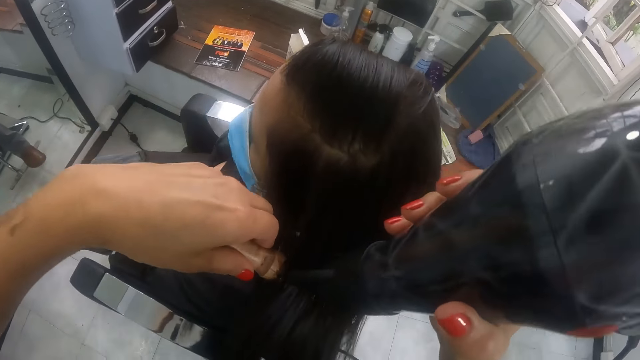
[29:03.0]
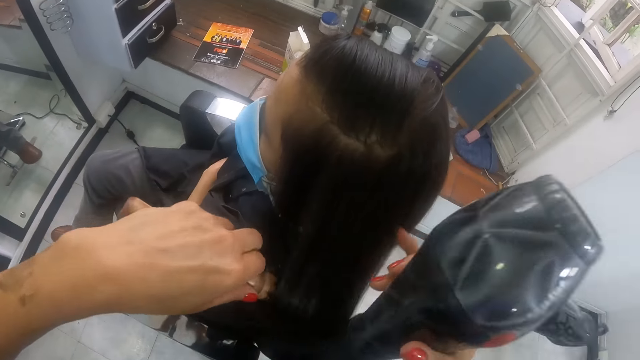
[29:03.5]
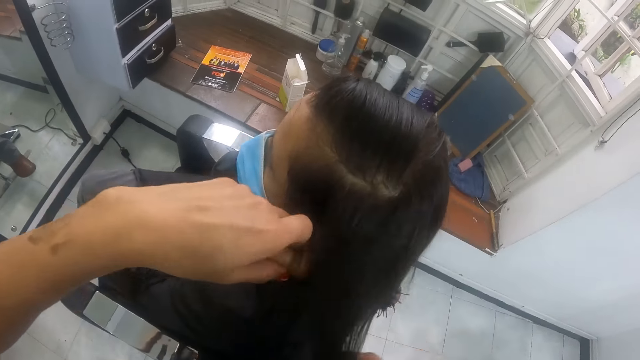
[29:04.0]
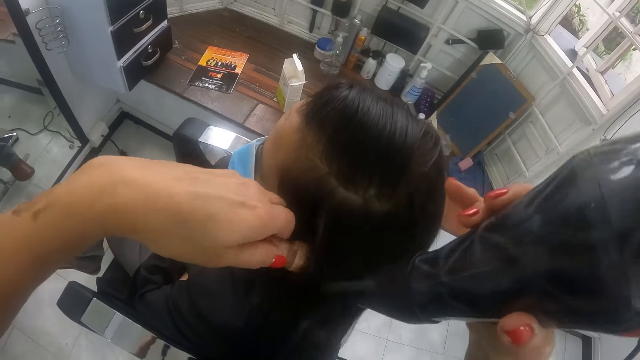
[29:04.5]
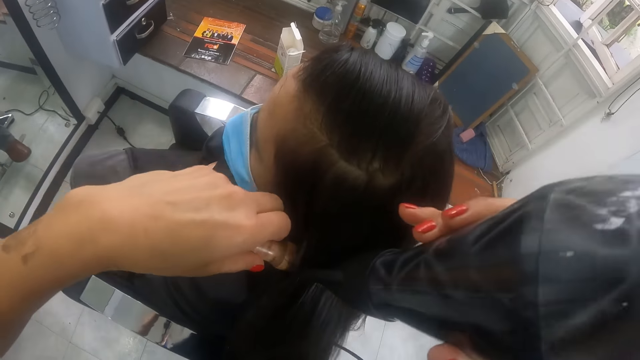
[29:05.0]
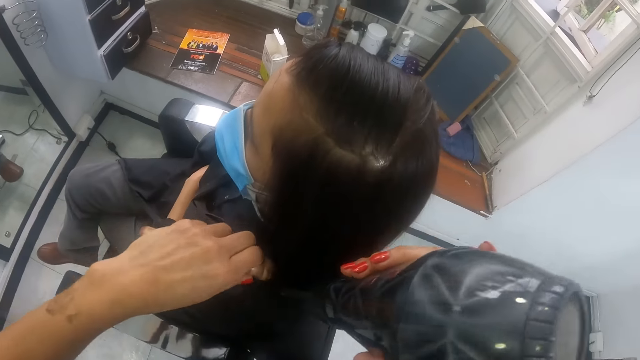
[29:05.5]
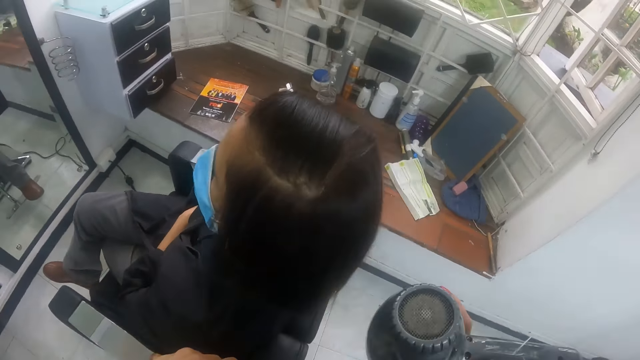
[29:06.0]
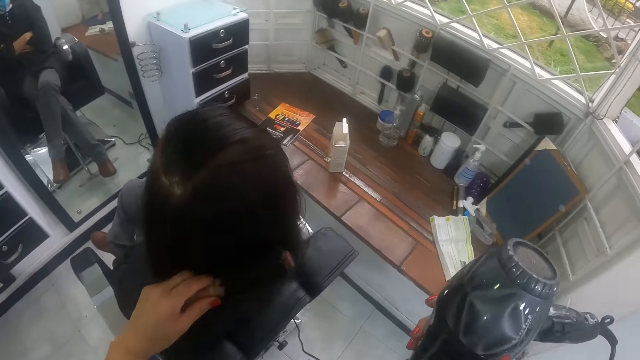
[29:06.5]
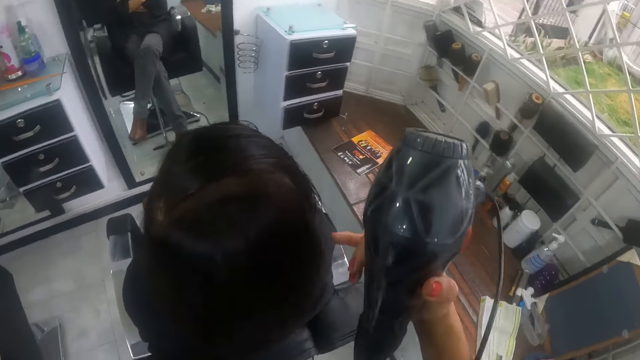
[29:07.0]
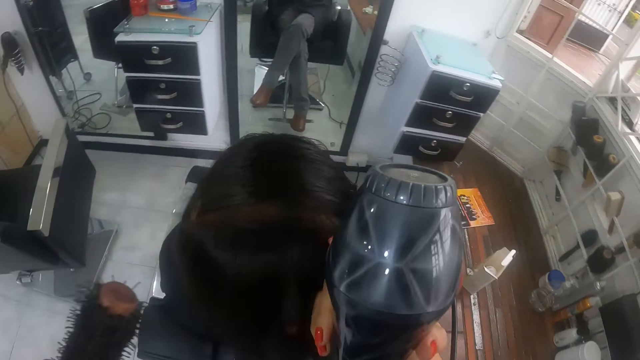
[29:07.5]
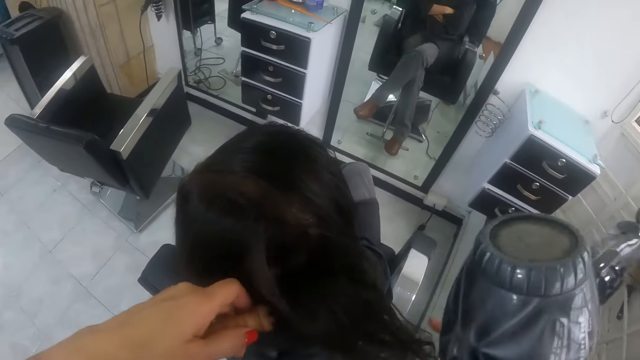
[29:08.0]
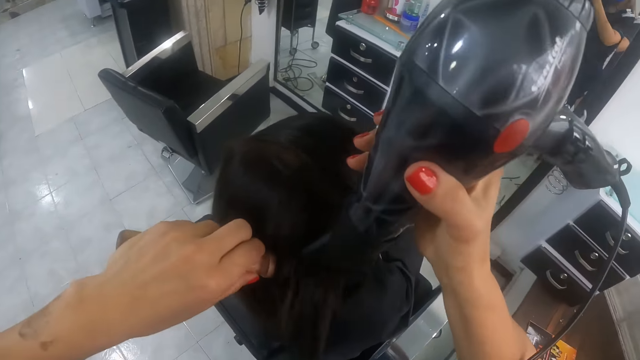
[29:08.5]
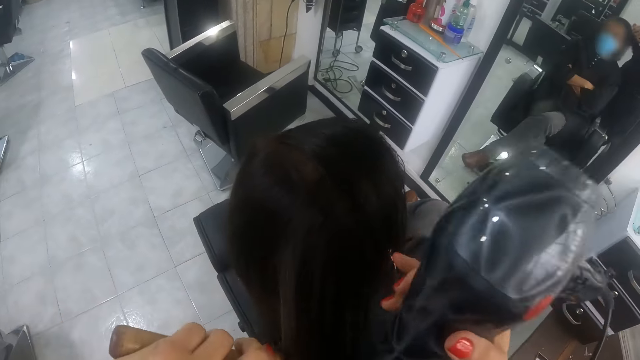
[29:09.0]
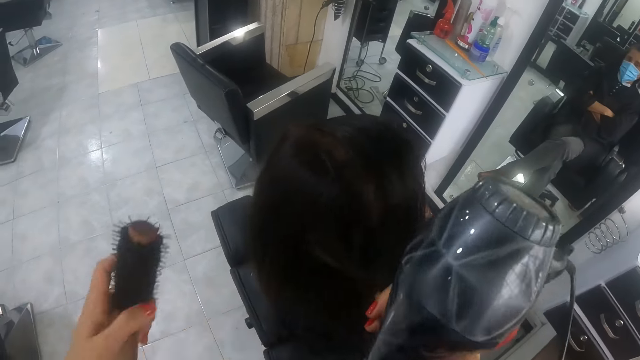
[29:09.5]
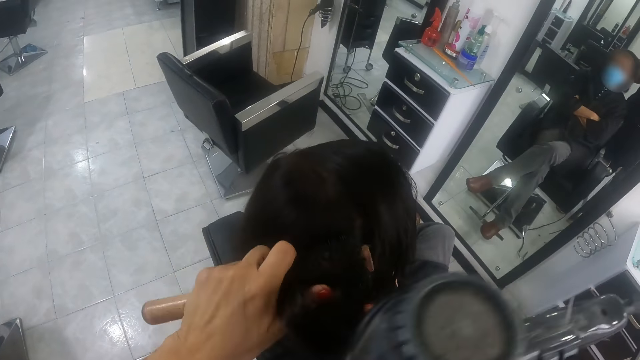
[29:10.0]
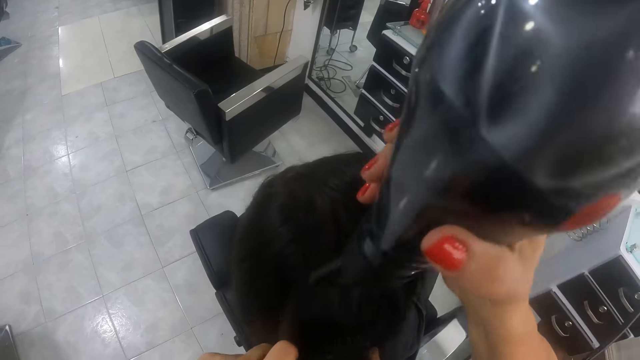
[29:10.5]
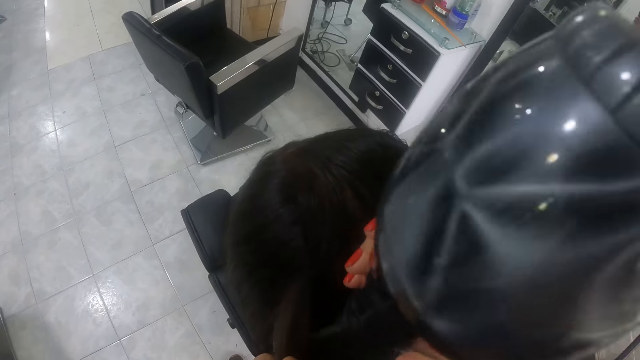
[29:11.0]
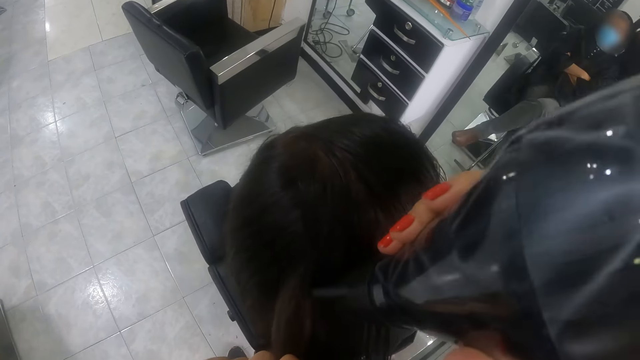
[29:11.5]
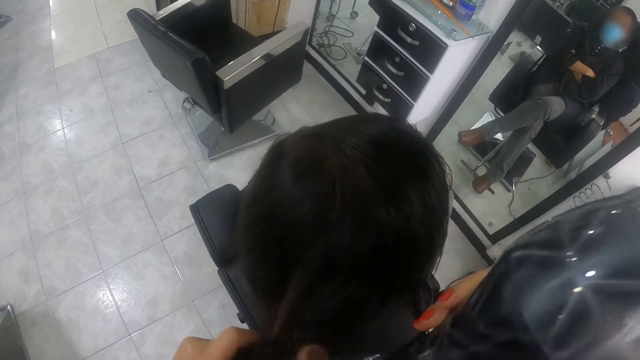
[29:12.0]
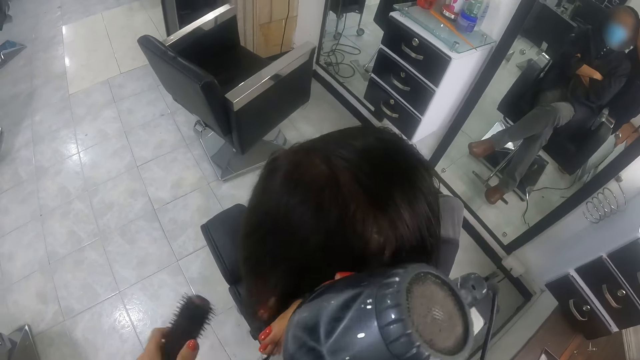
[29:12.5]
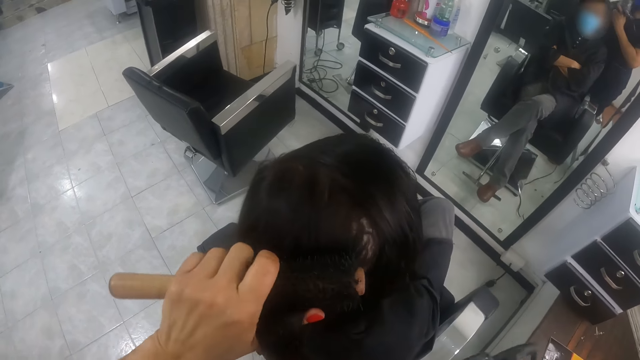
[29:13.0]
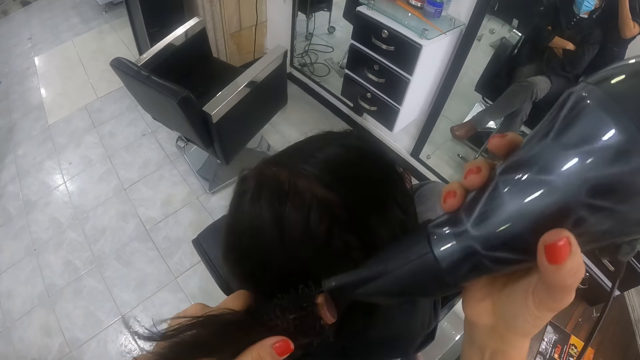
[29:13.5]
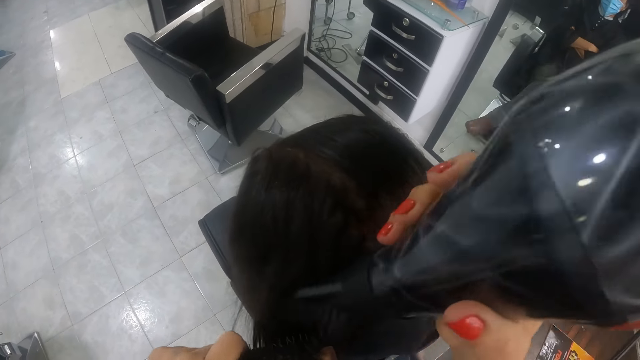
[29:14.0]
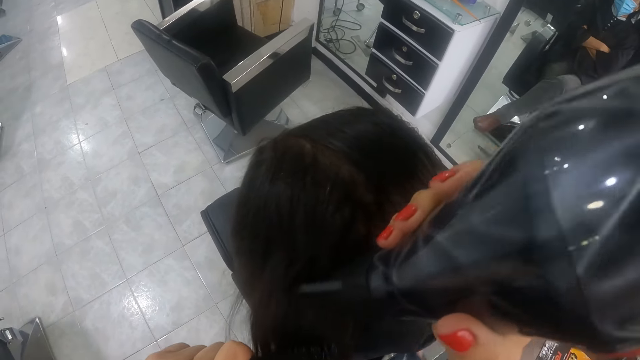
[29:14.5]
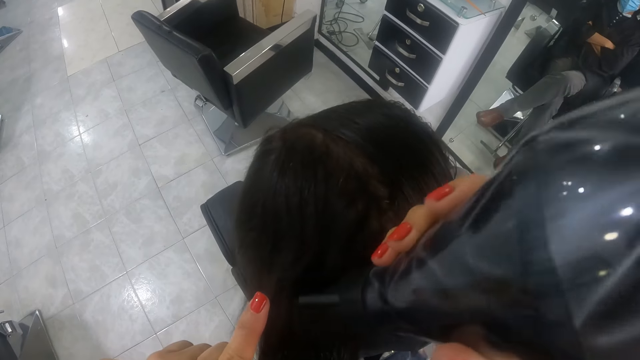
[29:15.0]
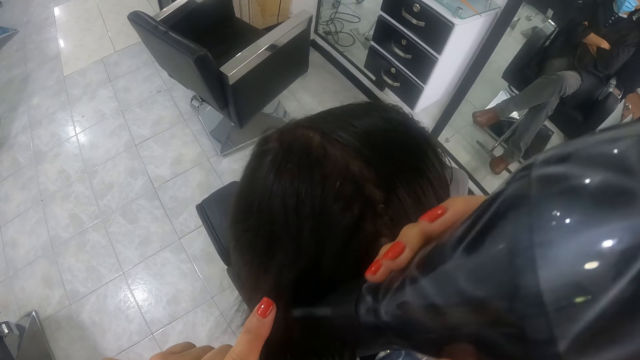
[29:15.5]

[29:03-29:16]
The camera wearer pulls the portion of the hair of the man from the round brush in her left hand with her right hand. She straightens the portion of the hair of the man from her right hand with the round brush in her left hand. She uses the hair dryer in her right hand on the portion of the hair of the man. She brushes the hair of the man with the round brush in her left hand. She pulls a portion of the hair of the man with her right hand. She straightens the portion of the hair of the man from her right hand with the round brush in her left hand. She uses the hair dryer in her right hand on the portion of the hair of the man. She pulls the portion of the hair of the man from the round brush in her left hand with her right hand. She straightens the portion of the hair of the man from her right hand with the round brush in her left hand. She uses the hair dryer in her right hand on the portion of the hair of the man. She pulls the portion of the hair of the man from the round brush in her left hand with her right hand. She straightens the portion of the hair of the man from her right hand with the round brush in her left hand. She uses the hair dryer in her right hand on the portion of the hair of the man.

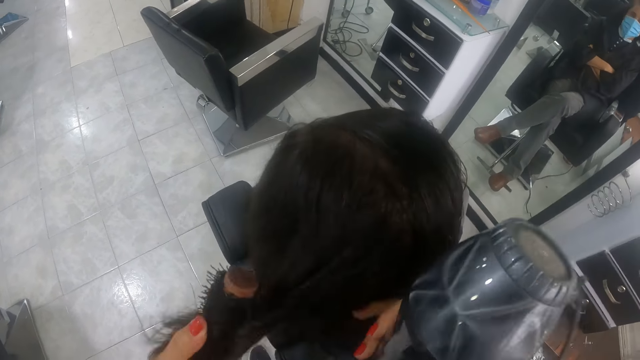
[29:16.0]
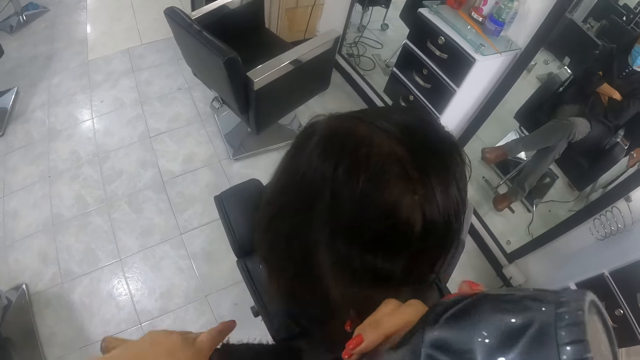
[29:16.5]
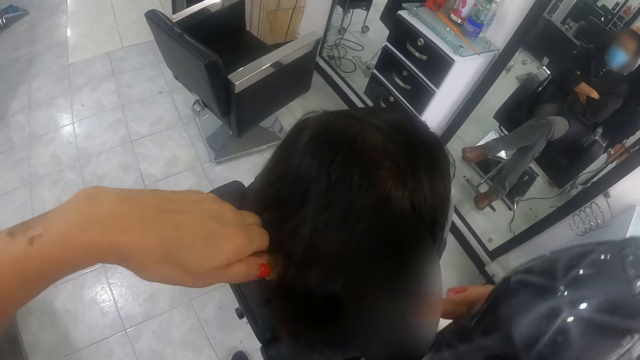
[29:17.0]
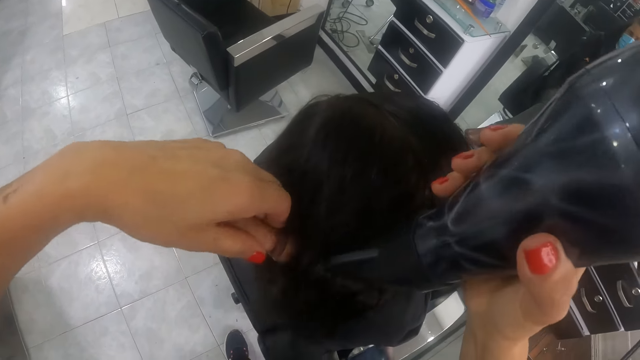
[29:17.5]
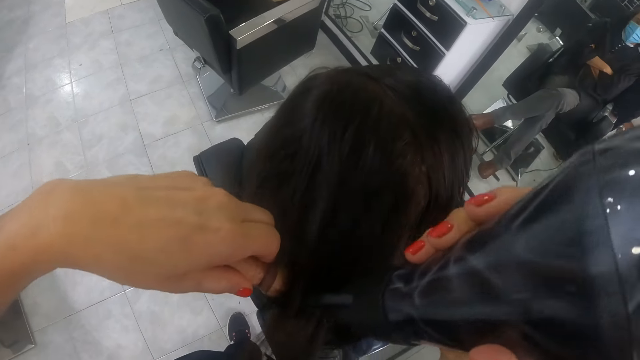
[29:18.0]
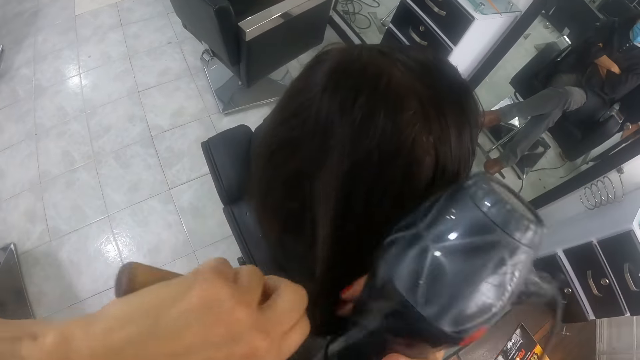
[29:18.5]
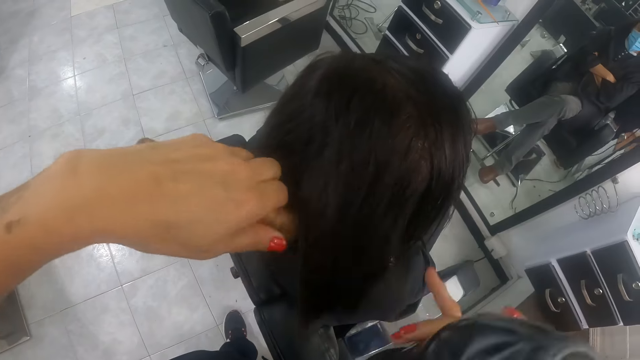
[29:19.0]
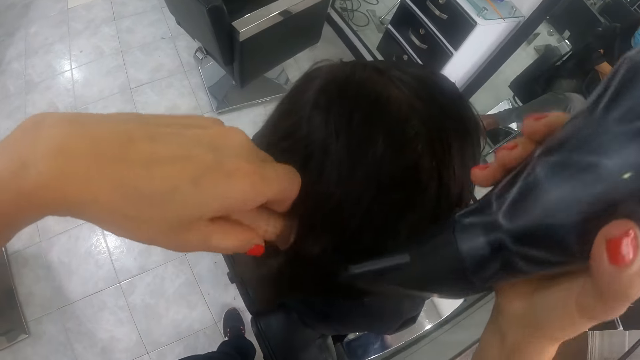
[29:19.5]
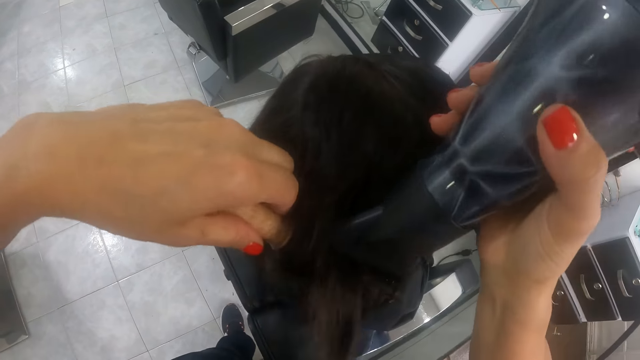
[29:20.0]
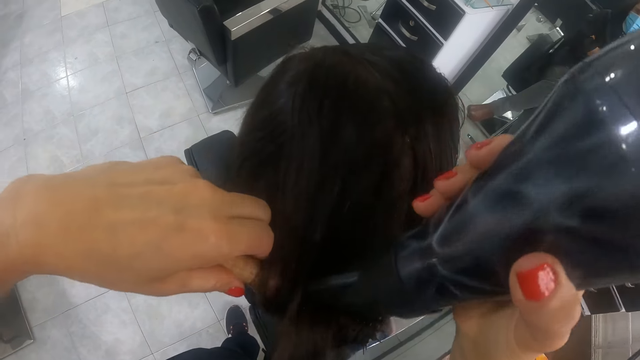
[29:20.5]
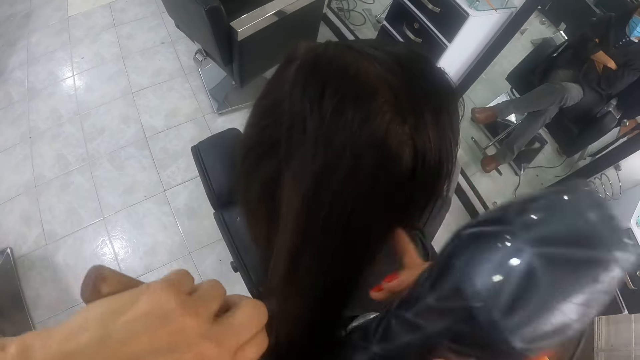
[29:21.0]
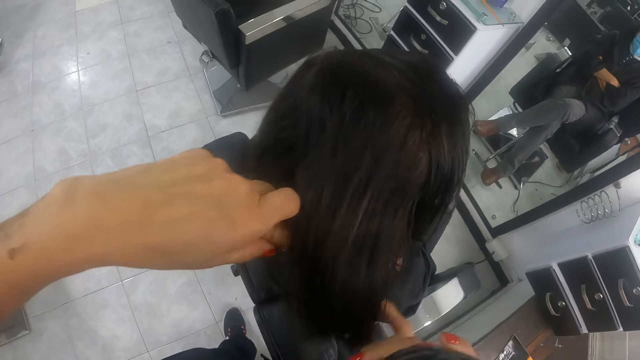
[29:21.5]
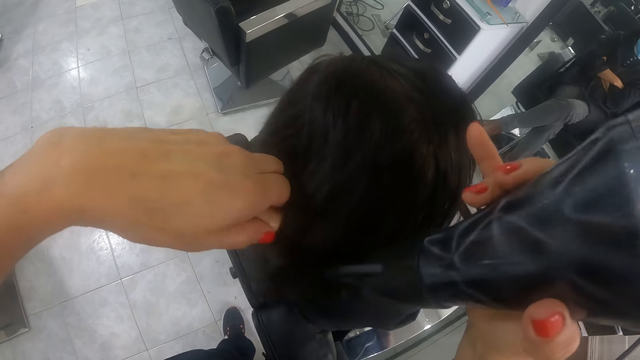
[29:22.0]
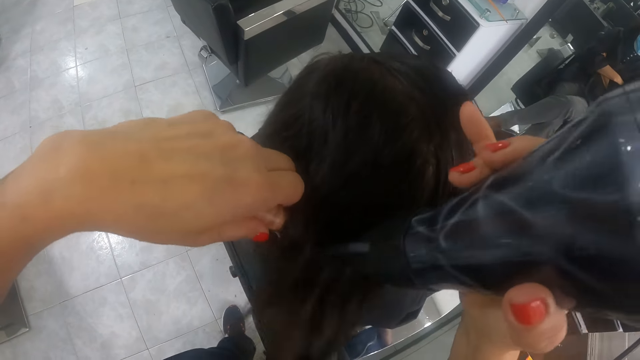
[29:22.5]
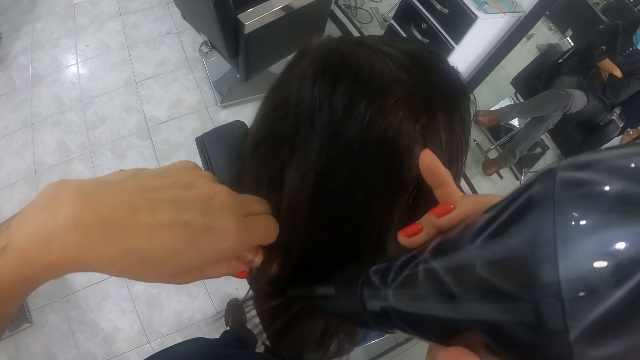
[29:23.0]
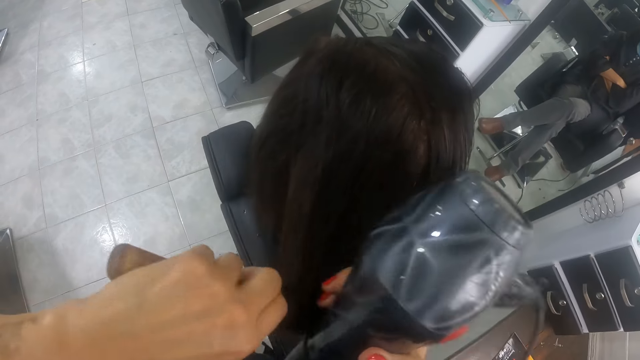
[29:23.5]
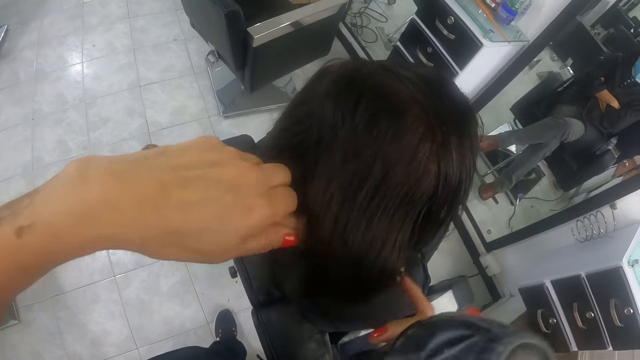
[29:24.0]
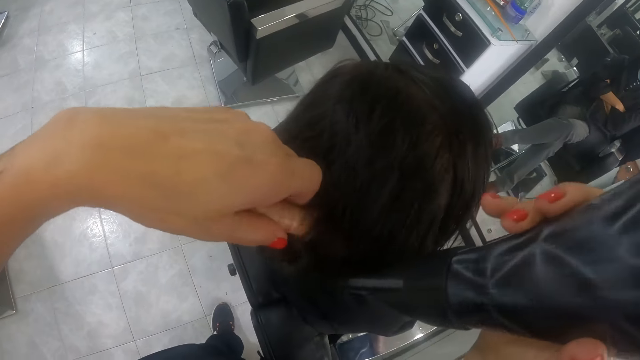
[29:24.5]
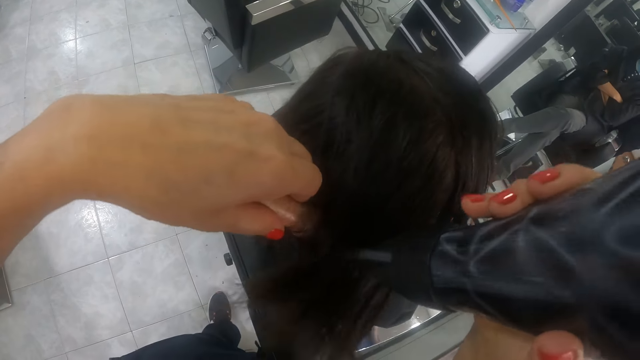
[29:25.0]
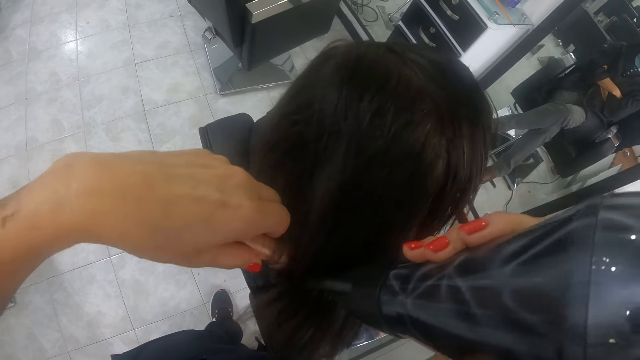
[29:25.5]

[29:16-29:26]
The camera wearer pulls the portion of the hair of the man from the round brush in her left hand with her right hand. She straightens the portion of the hair of the man from her right hand with the round brush in her left hand. She uses the hair dryer in her right hand on the portion of the hair of the man. She pulls the portion of the hair of the man from the round brush in her left hand with her right hand. She straightens the portion of the hair of the man from her right hand with the round brush in her left hand. She uses the hair dryer in her right hand on the portion of the hair of the man. She pulls the portion of the hair of the man from the round brush in her left hand with her right hand. She straightens the portion of the hair of the man from her right hand with the round brush in her left hand. She uses the hair dryer in her right hand on the portion of the hair of the man. She pulls the portion of the hair of the man from the round brush in her left hand with her right hand. She straightens the portion of the hair of the man from her right hand with the round brush in her left hand. She uses the hair dryer in her right hand on the portion of the hair of the man.
